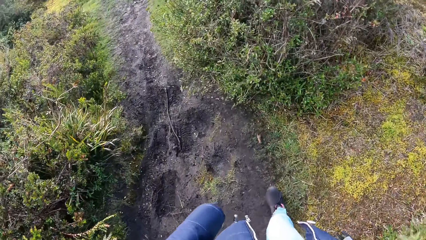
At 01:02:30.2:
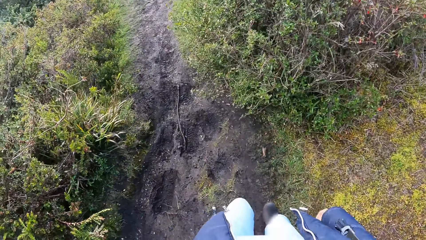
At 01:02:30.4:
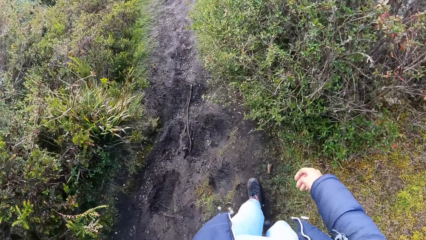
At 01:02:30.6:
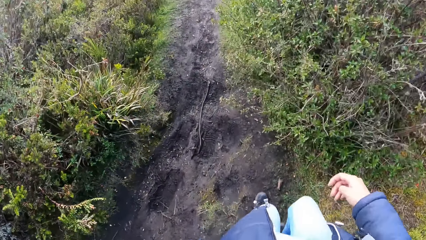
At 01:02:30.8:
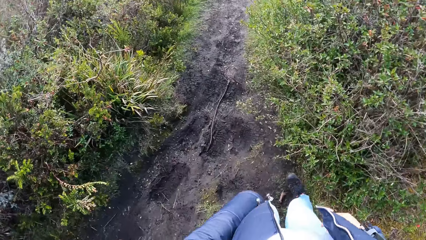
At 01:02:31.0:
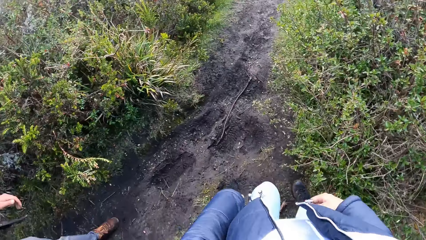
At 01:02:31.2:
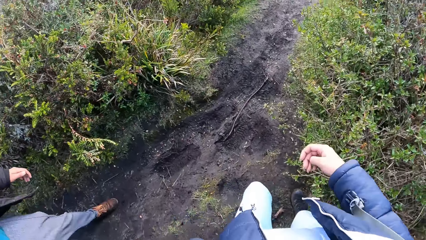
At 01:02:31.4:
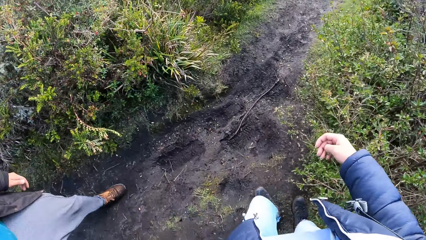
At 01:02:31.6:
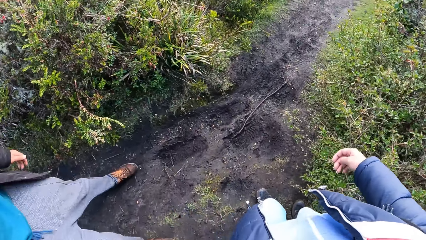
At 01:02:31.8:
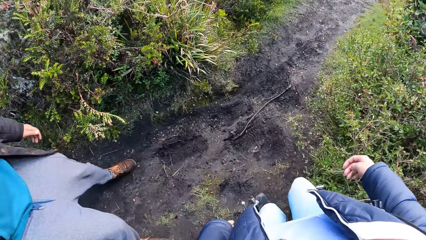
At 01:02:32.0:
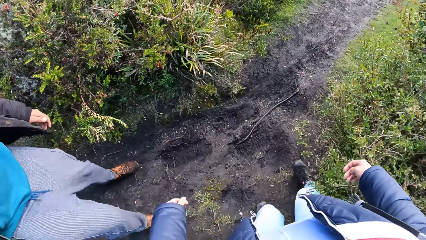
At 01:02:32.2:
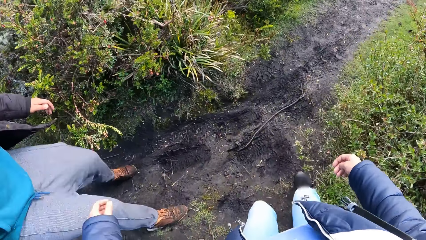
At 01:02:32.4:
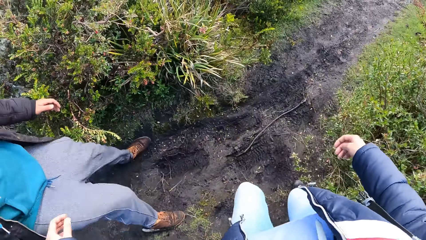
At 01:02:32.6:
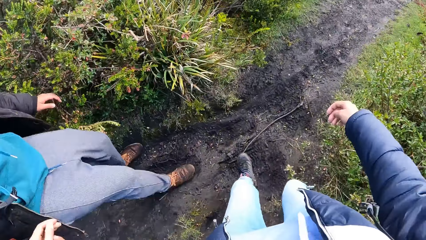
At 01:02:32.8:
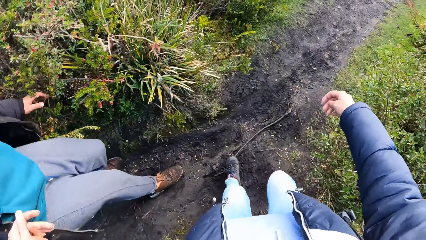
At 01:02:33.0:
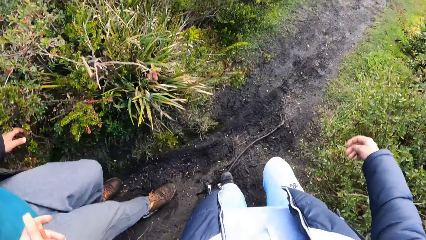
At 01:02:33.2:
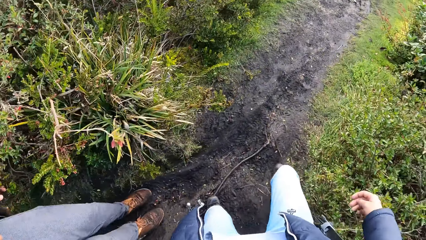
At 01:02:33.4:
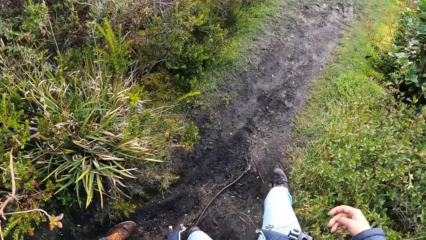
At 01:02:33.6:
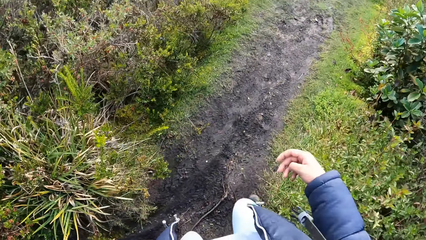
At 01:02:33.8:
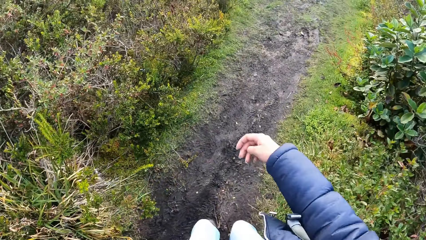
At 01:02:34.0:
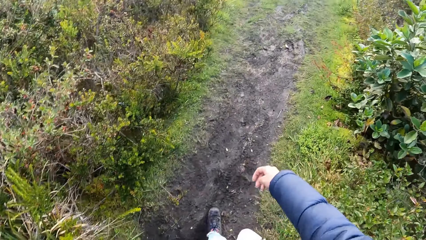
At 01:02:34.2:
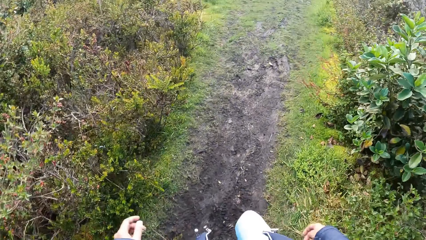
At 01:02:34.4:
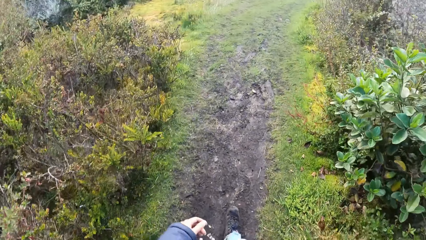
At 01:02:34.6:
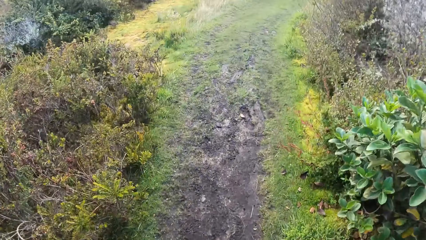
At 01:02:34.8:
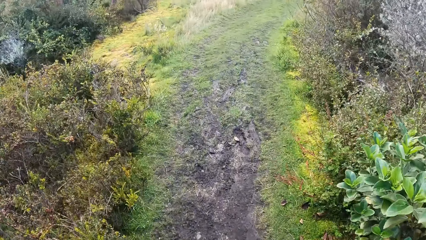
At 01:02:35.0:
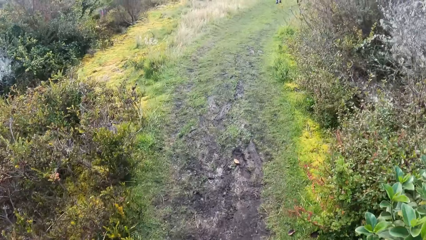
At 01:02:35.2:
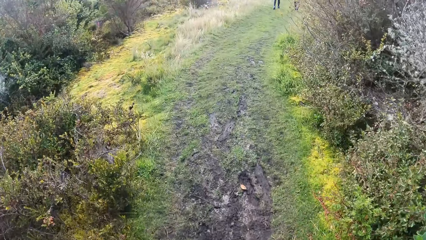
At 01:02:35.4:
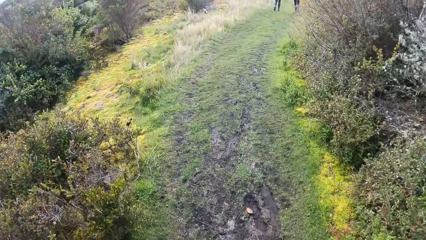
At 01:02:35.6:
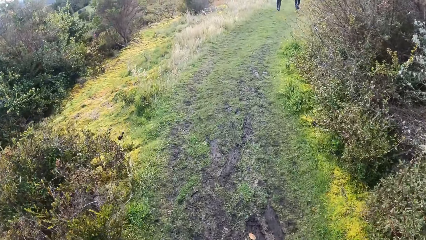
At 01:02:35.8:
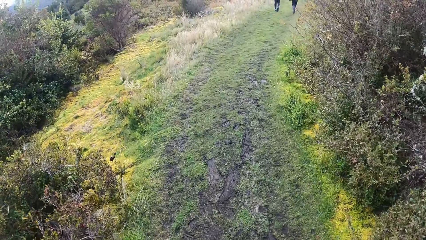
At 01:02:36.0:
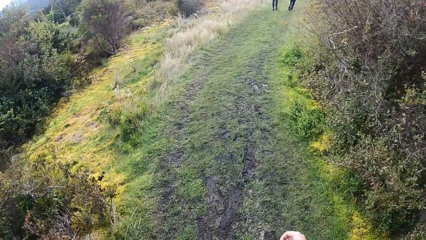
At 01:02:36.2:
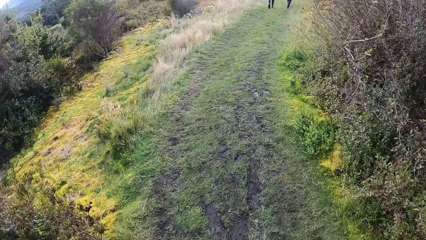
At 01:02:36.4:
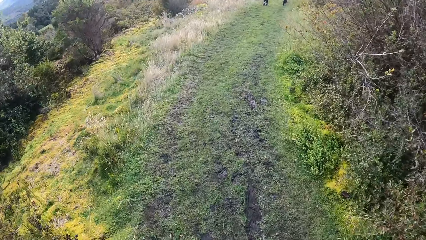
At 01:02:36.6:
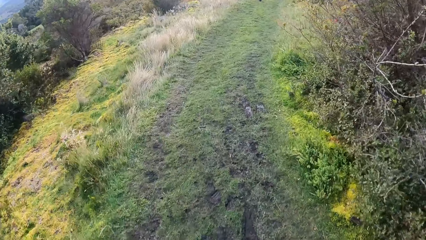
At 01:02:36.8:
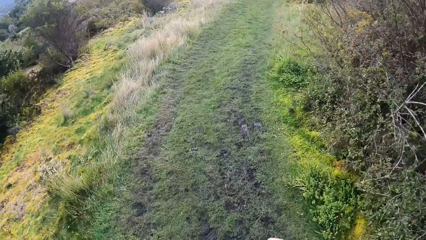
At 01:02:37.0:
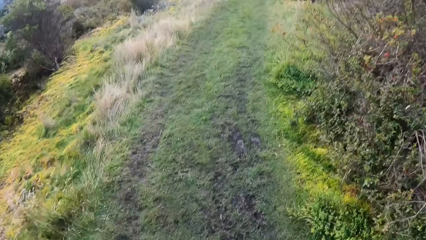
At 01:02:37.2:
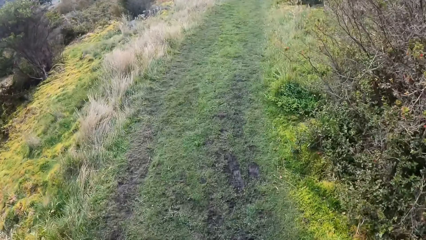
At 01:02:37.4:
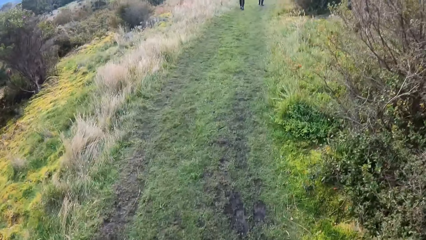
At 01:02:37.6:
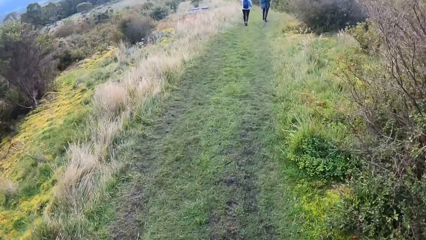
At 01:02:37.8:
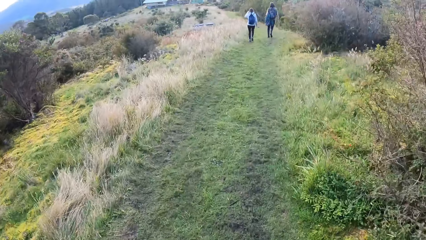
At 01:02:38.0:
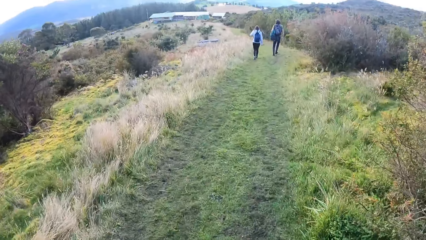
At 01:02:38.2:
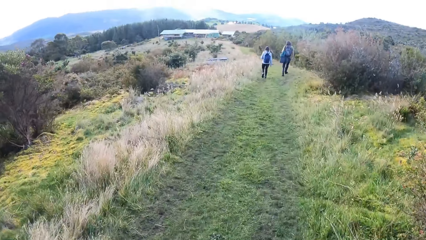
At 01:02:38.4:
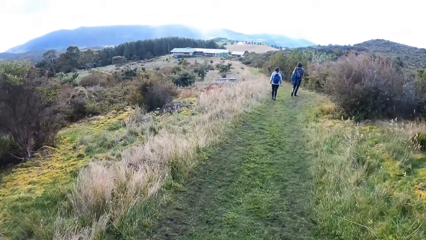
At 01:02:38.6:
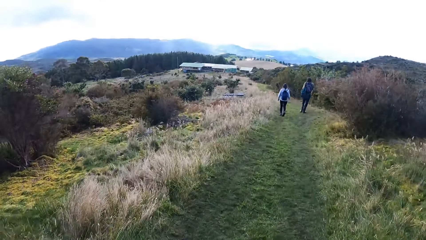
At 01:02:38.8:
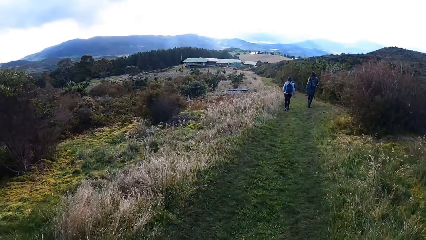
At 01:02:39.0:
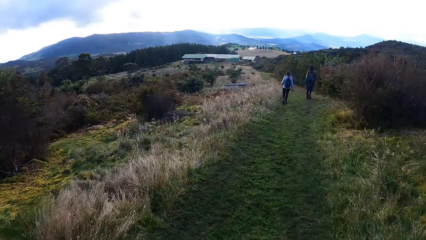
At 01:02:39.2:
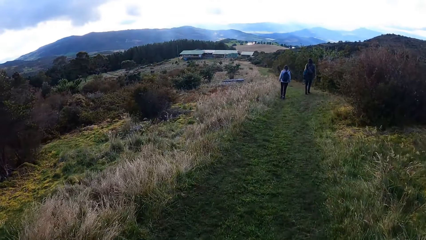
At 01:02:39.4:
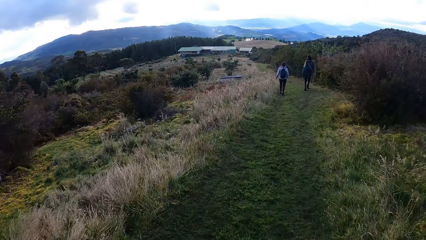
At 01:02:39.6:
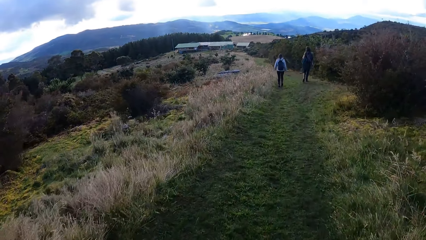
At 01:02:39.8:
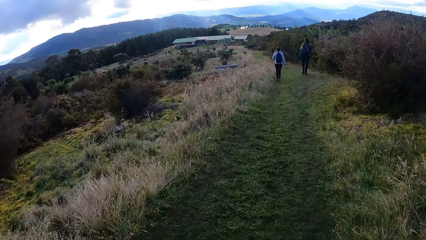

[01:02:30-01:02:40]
A man walks on the pathway. Another man walks on the pathway.

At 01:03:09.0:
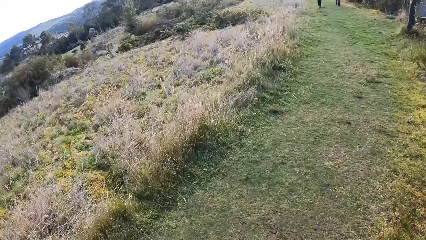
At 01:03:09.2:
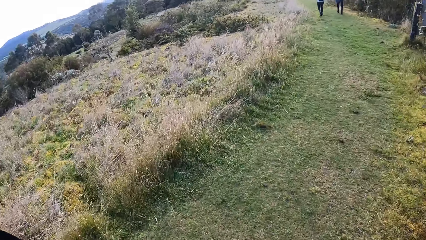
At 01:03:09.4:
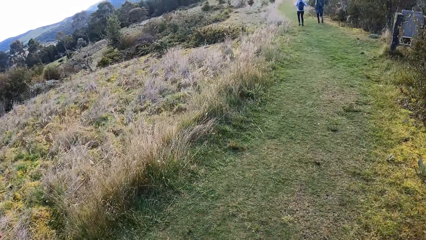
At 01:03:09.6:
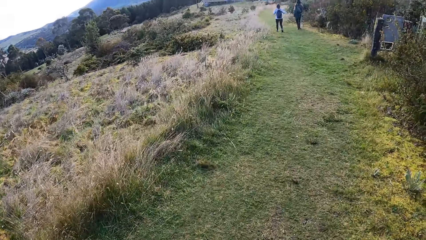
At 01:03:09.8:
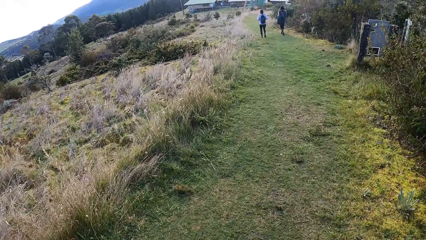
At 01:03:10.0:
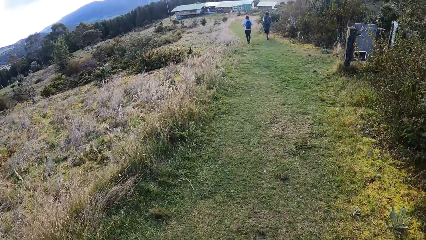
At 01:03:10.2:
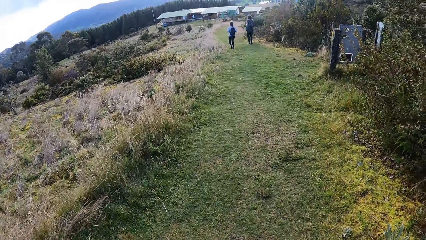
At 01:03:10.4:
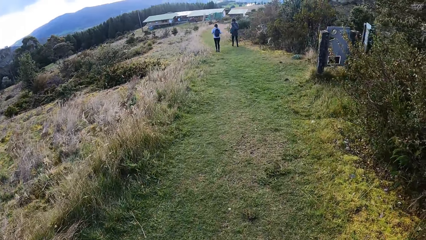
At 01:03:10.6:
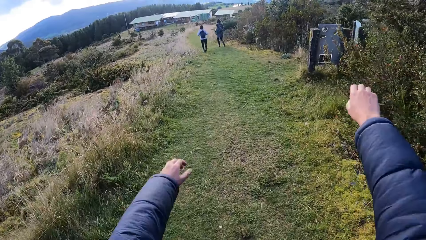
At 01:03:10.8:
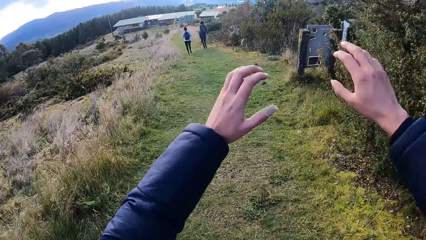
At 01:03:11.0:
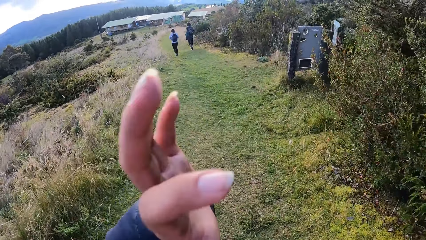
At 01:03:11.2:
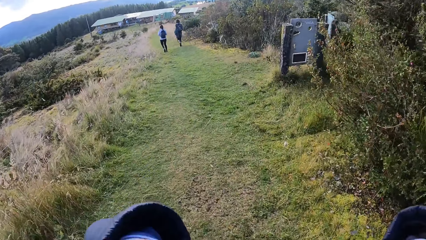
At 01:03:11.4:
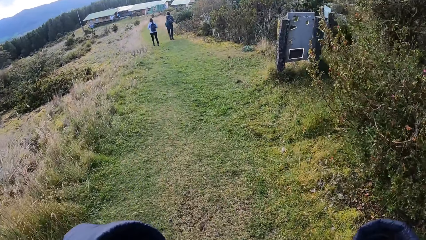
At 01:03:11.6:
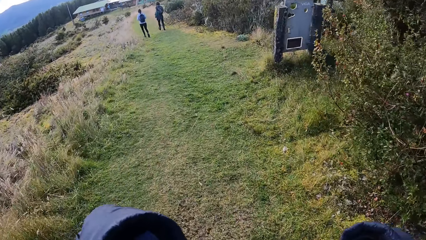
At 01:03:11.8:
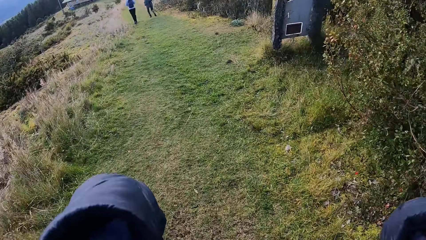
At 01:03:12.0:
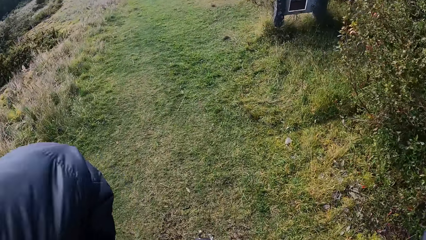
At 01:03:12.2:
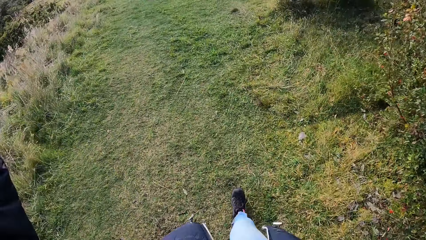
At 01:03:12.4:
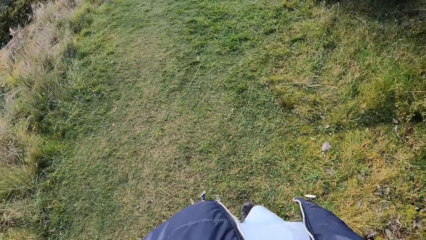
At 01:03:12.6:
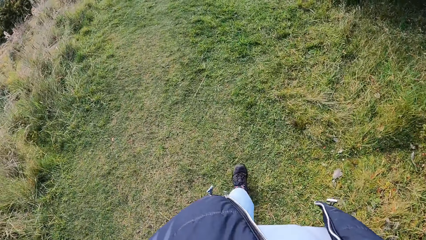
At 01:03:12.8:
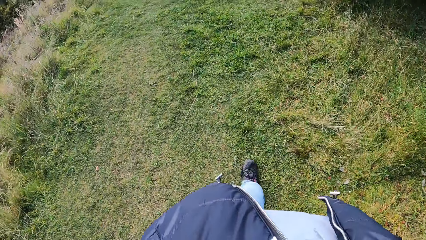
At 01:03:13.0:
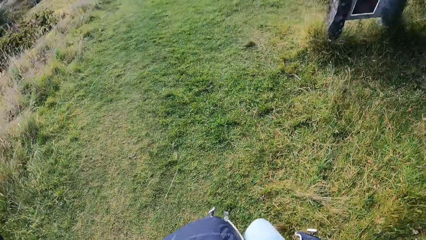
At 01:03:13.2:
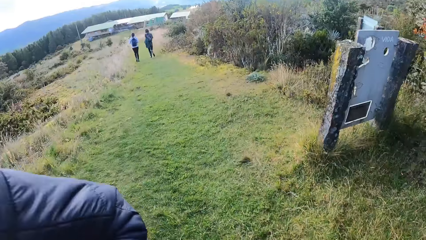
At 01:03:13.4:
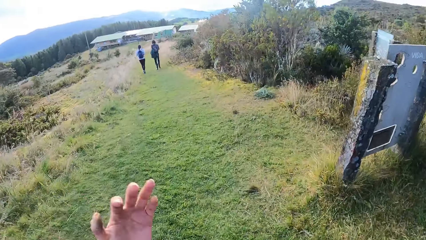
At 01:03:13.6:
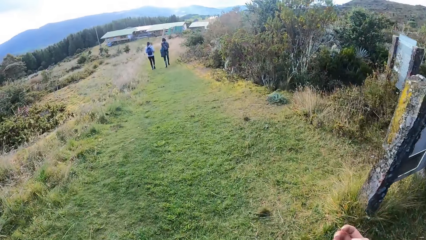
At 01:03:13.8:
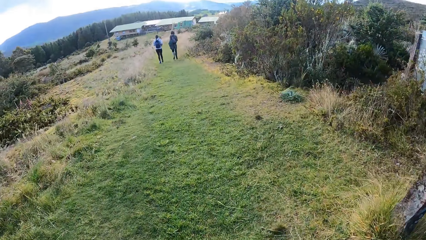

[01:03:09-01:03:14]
The camera wearer raises her hands up. She reaches for her hair and fixes her hair. She walks down the hill. A man walks on the pathway.
